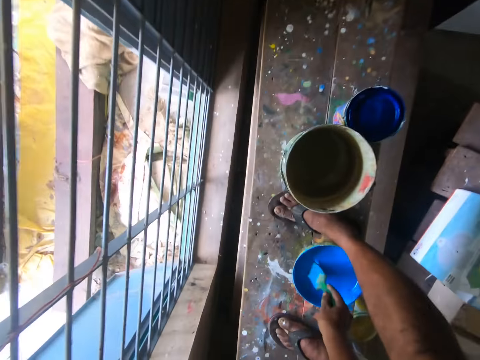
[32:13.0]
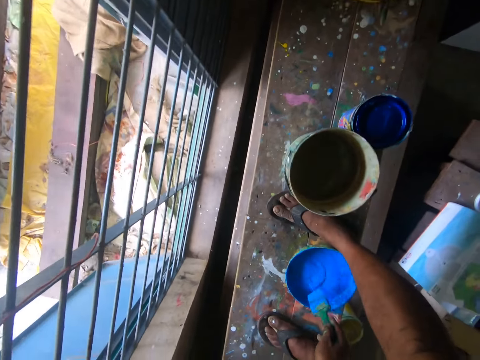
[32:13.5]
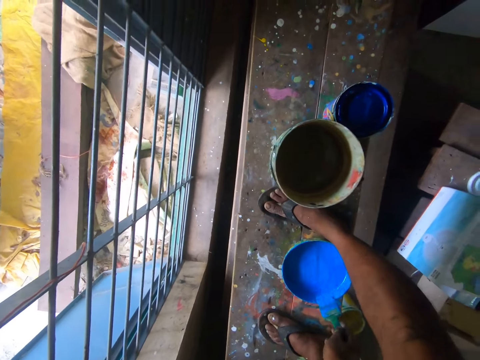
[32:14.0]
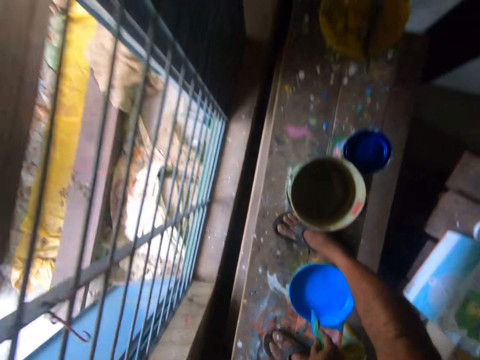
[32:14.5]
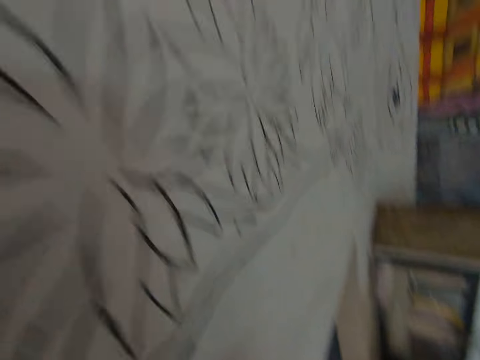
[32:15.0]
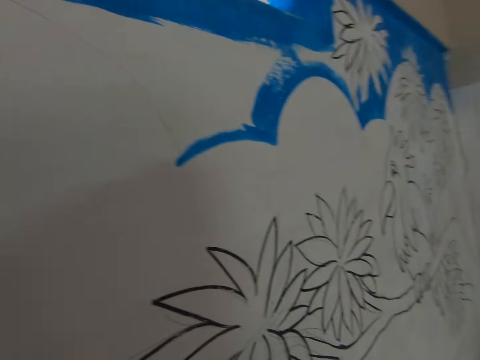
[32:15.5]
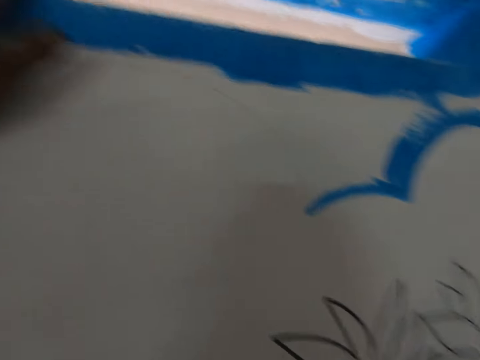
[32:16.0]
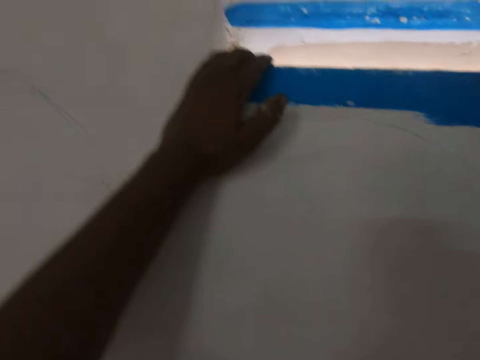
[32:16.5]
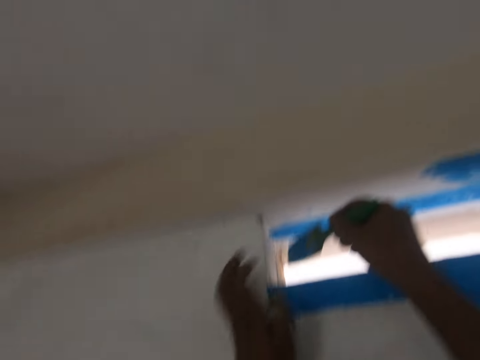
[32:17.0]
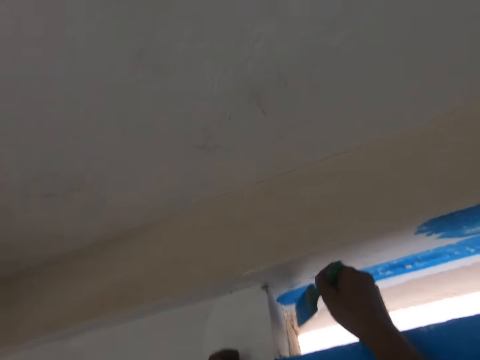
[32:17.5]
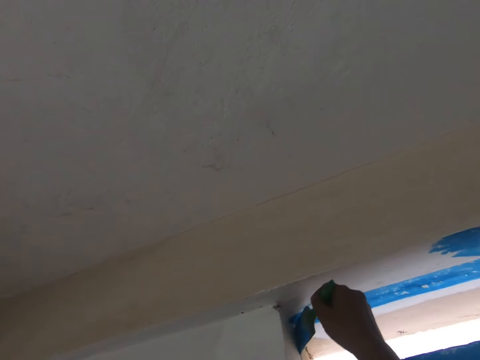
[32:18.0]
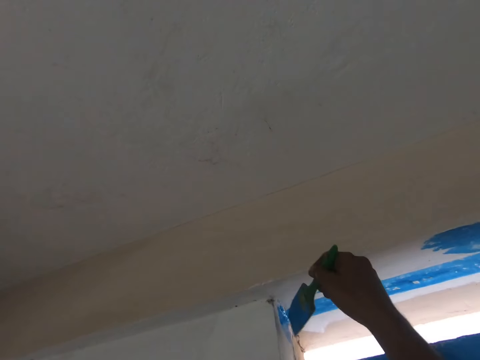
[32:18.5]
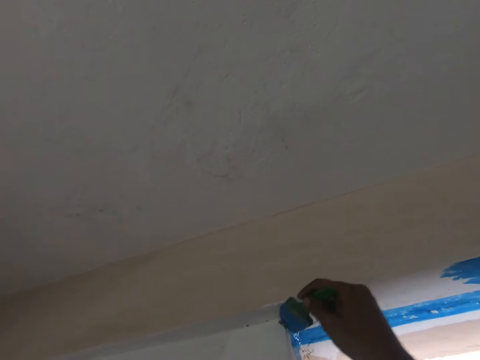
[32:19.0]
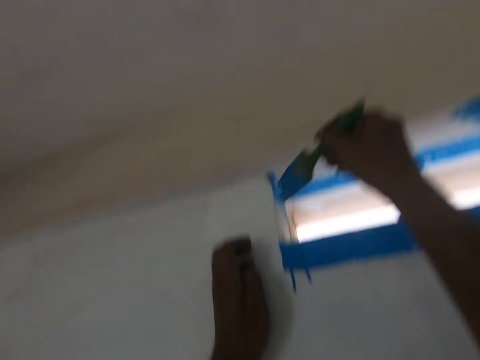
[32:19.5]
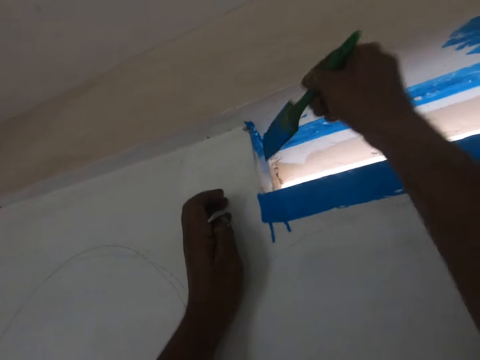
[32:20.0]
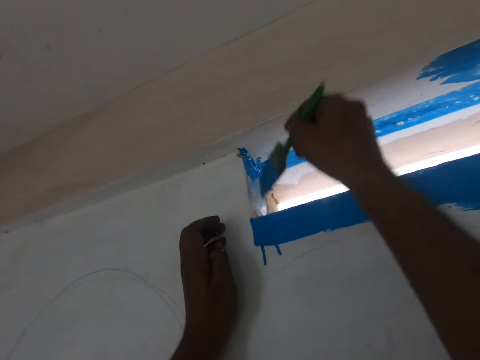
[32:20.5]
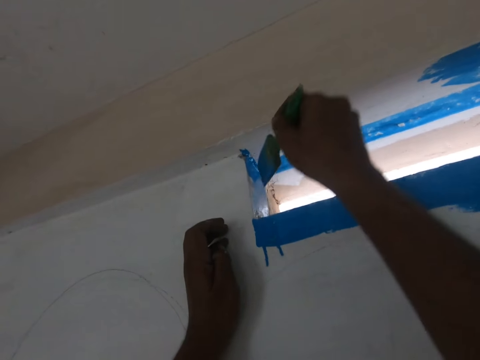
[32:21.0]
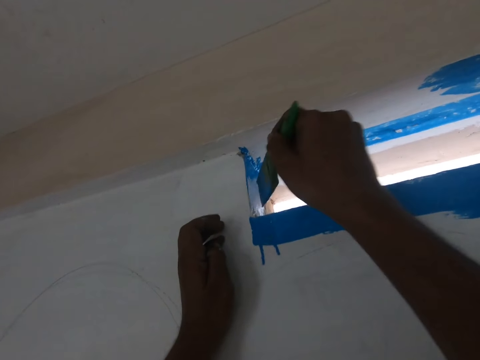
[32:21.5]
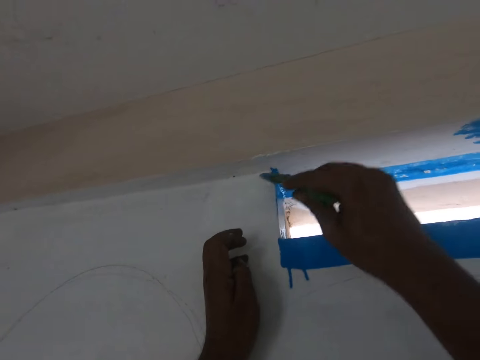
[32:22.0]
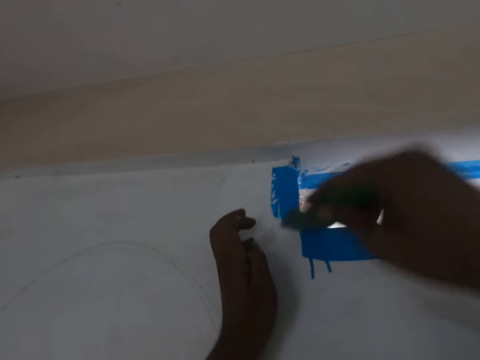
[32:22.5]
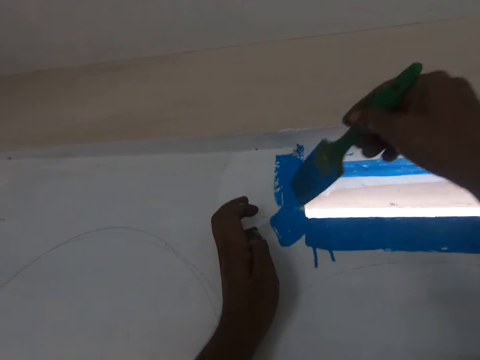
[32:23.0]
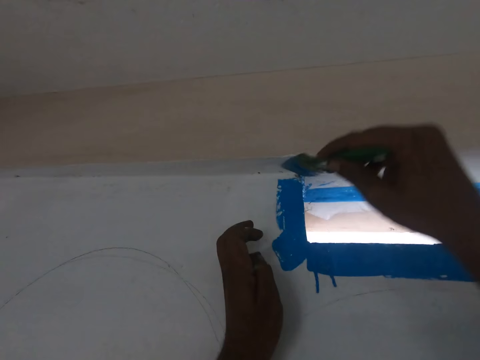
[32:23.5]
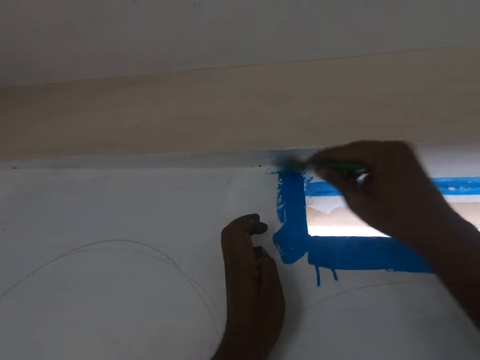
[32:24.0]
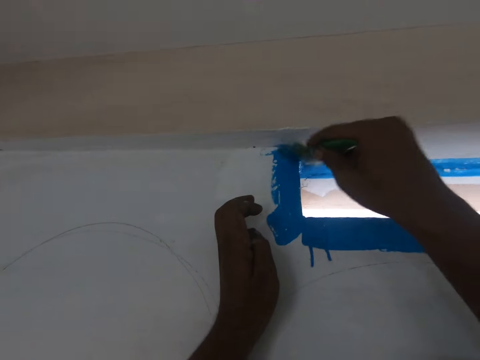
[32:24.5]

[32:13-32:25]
The camera wearer dips the brush in the paint. They stand. They paint the wall.

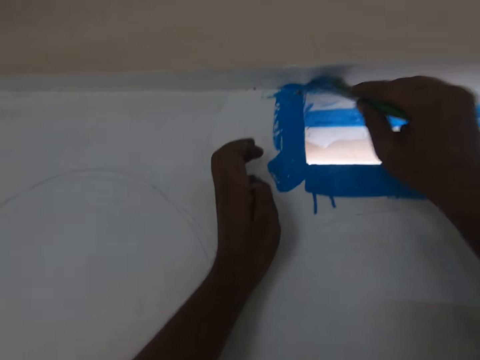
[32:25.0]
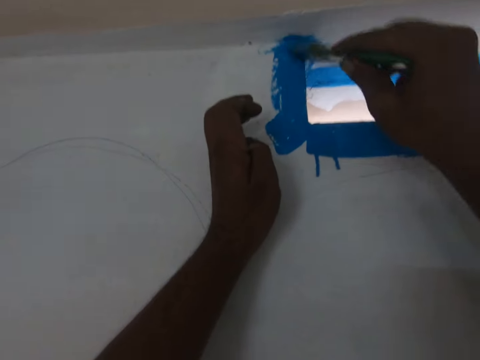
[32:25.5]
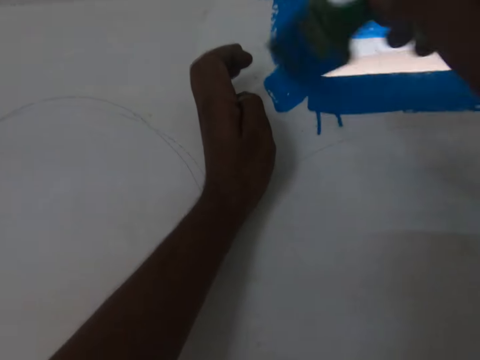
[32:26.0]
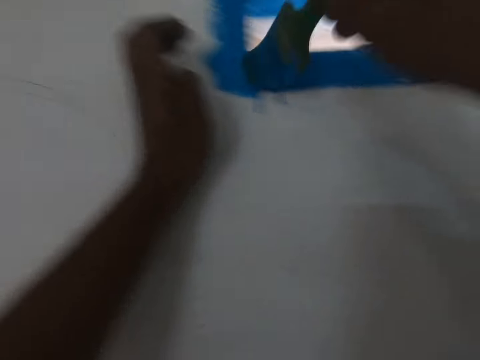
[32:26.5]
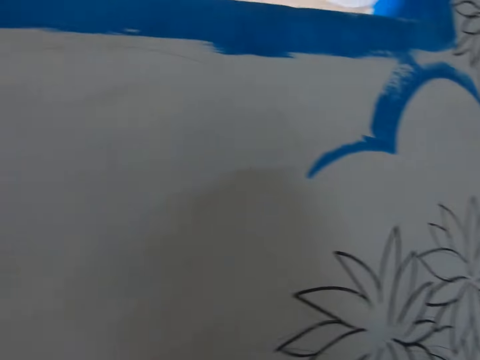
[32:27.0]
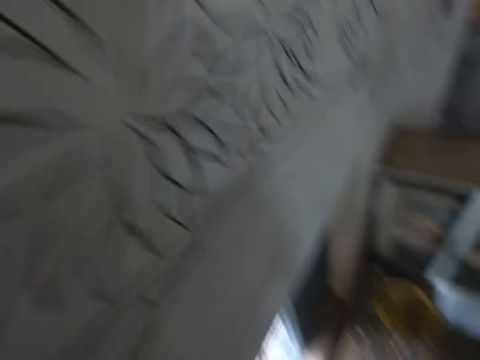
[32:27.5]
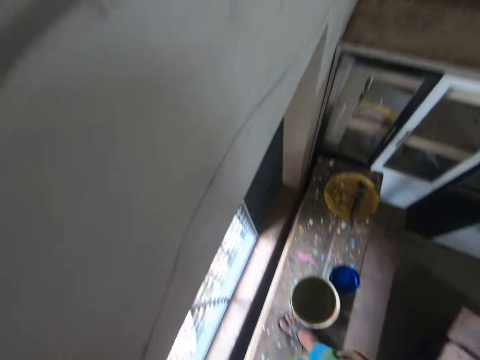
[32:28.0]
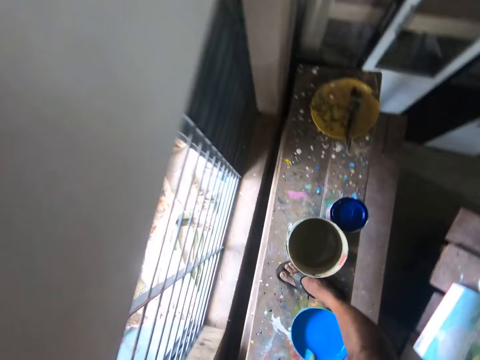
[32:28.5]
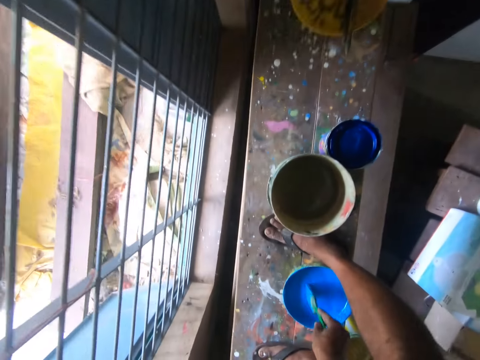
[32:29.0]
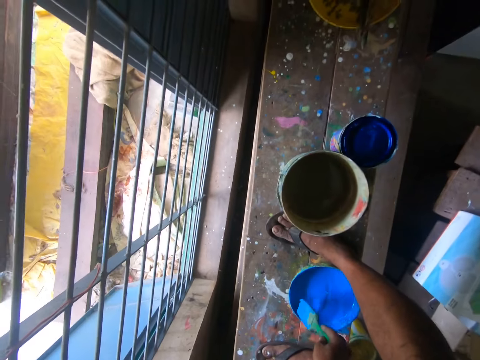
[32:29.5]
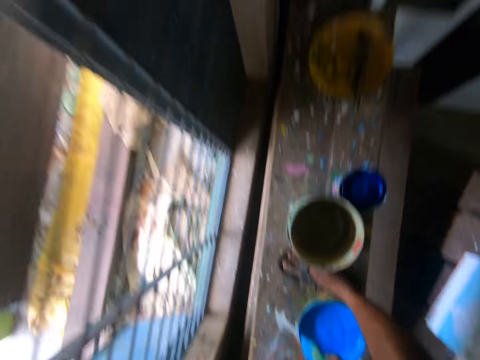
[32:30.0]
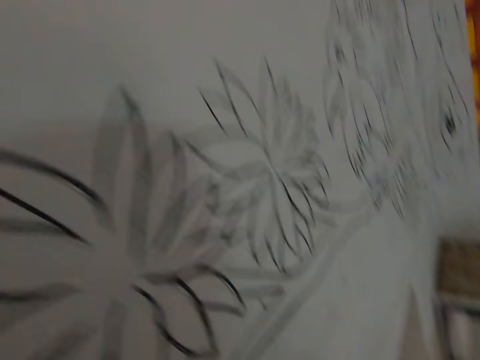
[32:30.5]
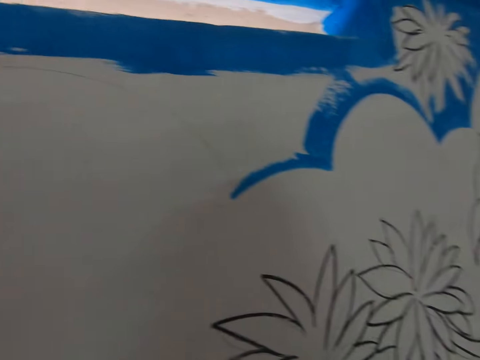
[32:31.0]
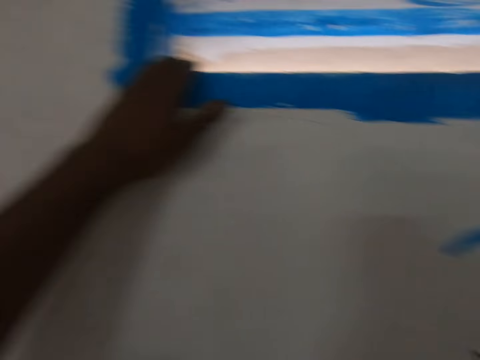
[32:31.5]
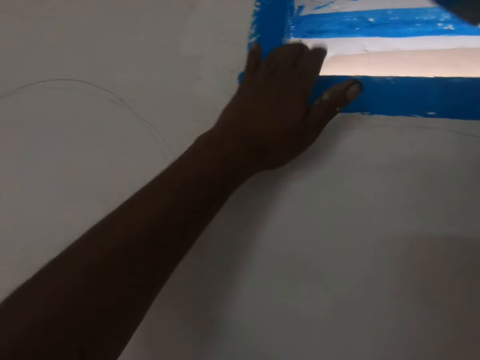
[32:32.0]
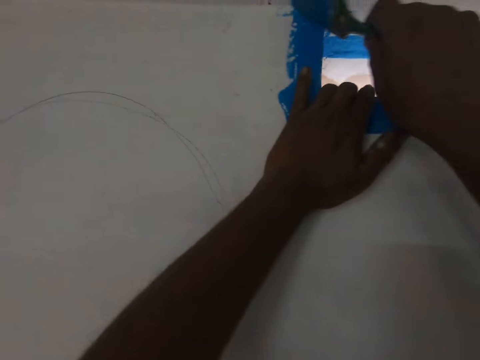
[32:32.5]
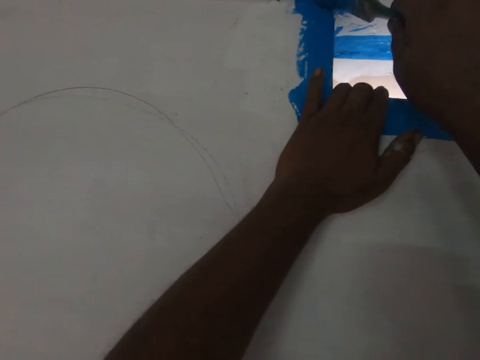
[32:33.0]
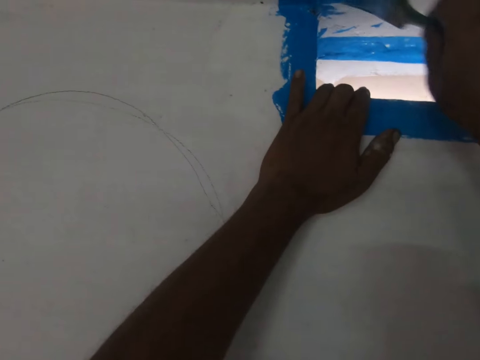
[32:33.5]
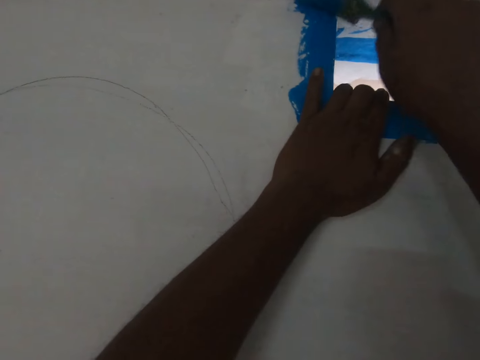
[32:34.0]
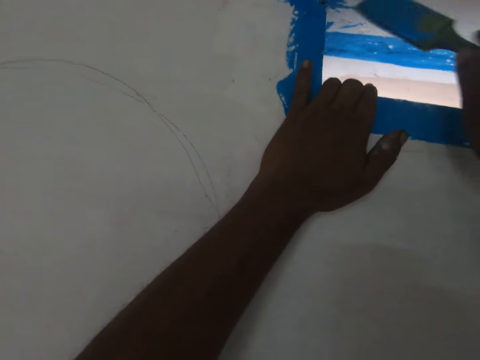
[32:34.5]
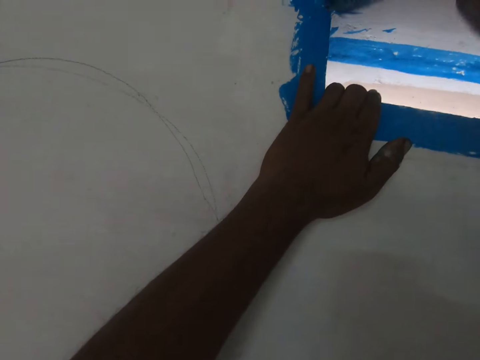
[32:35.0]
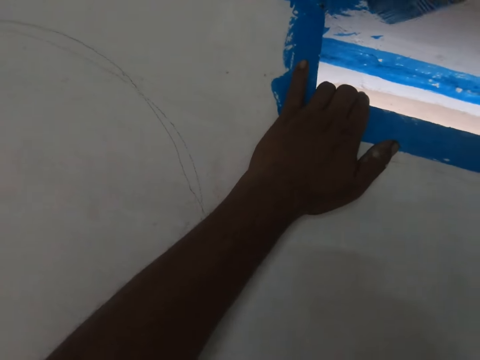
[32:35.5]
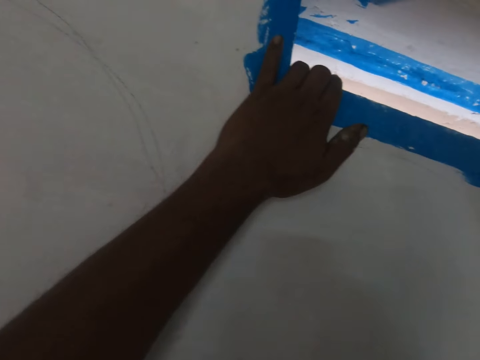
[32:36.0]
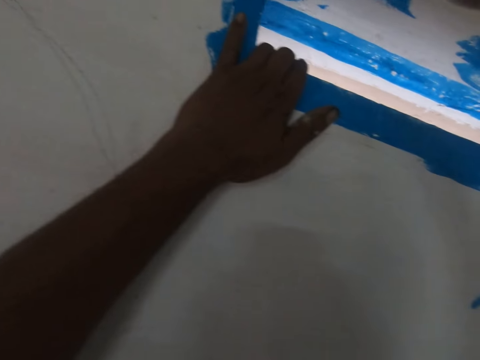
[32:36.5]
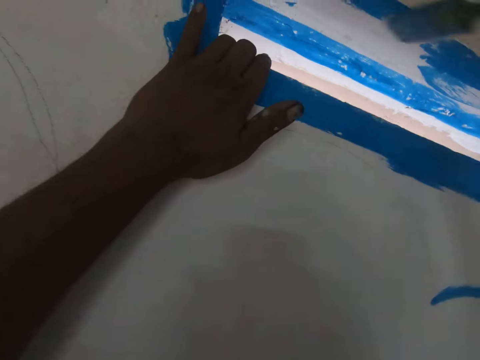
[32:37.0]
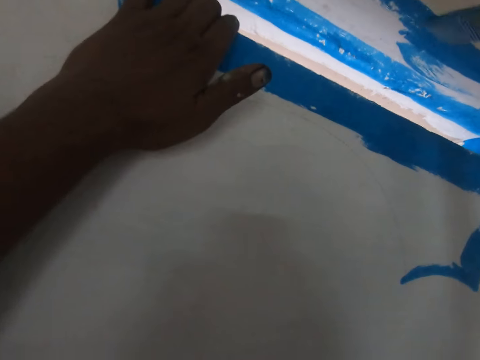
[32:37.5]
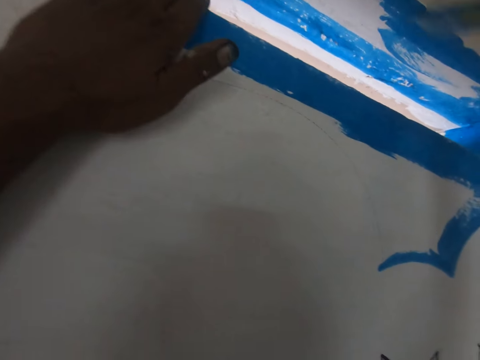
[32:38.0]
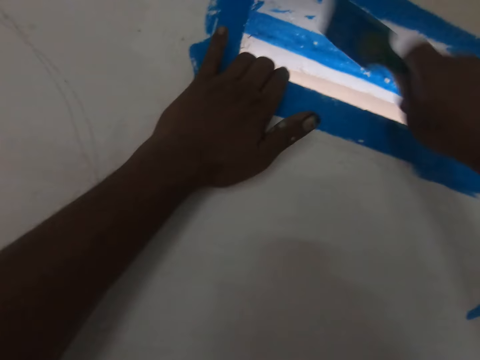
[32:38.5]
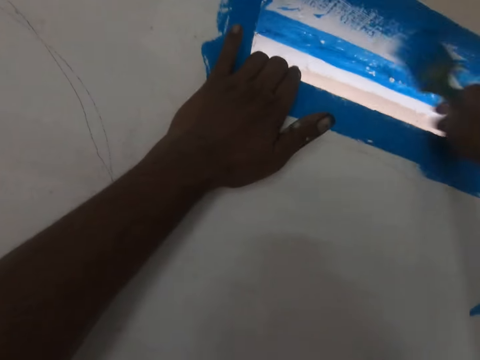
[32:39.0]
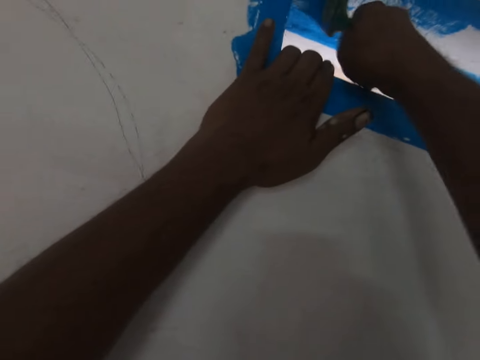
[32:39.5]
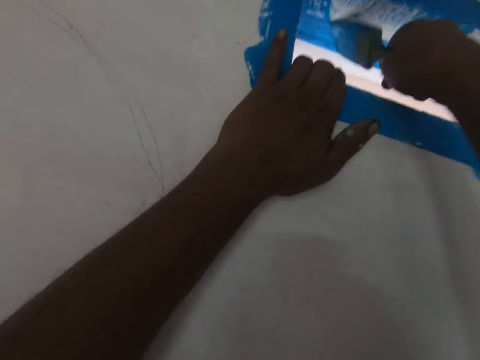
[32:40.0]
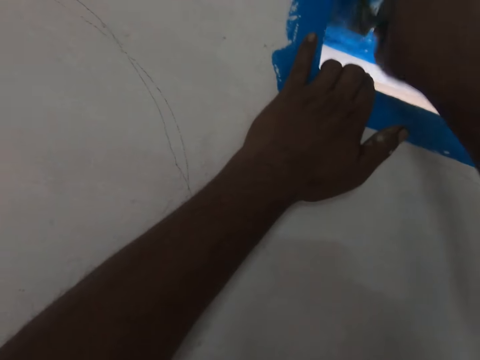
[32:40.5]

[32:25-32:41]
The camera wearer bends down. They dip the brush in the paint. They rise up. They hold the window frame. They paint the wall.
